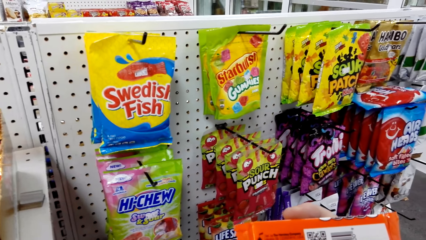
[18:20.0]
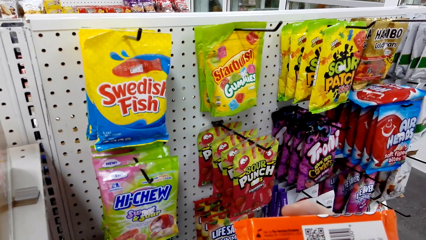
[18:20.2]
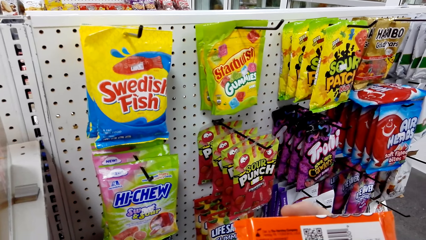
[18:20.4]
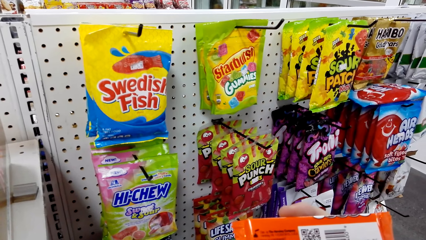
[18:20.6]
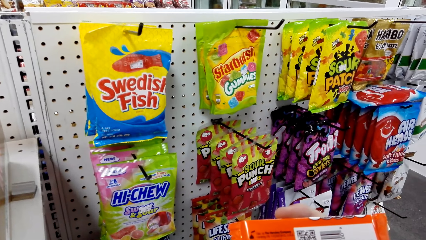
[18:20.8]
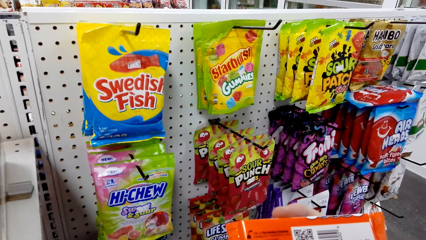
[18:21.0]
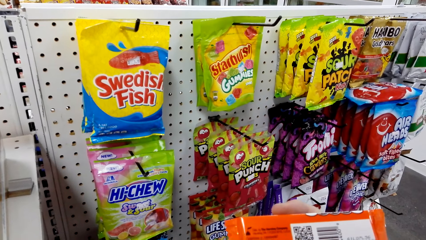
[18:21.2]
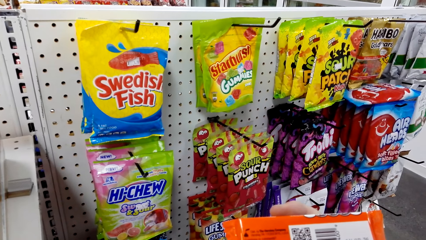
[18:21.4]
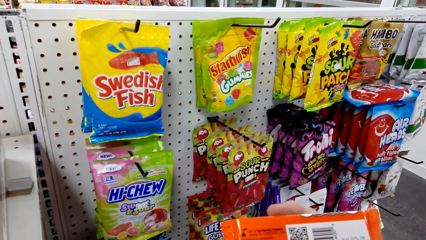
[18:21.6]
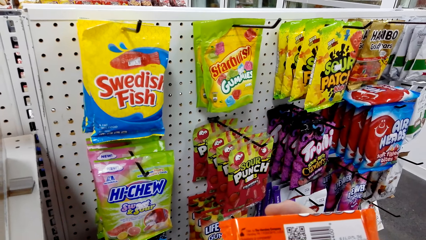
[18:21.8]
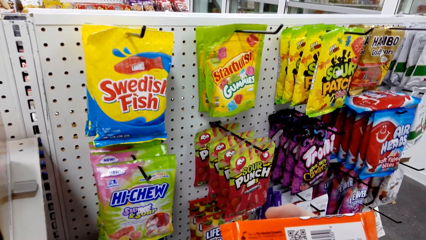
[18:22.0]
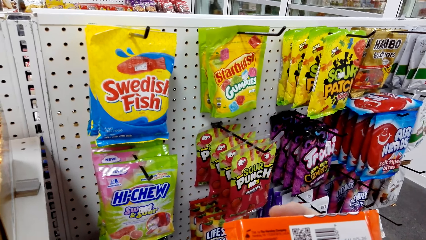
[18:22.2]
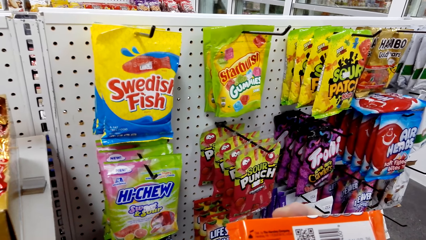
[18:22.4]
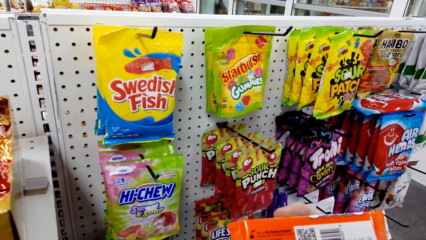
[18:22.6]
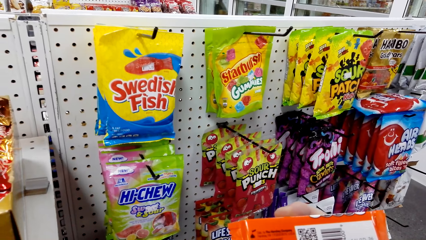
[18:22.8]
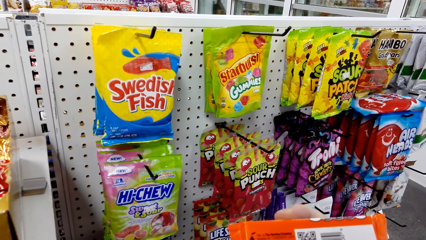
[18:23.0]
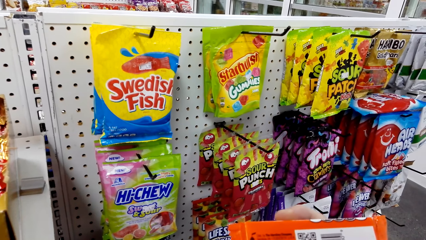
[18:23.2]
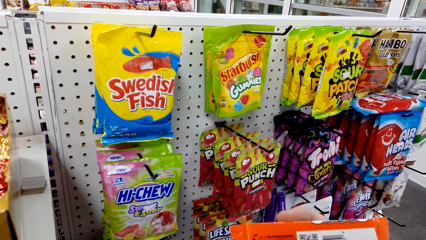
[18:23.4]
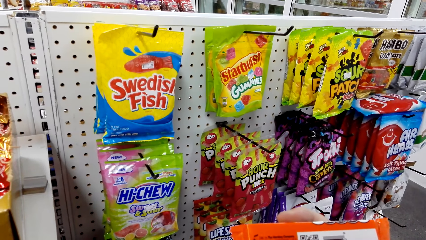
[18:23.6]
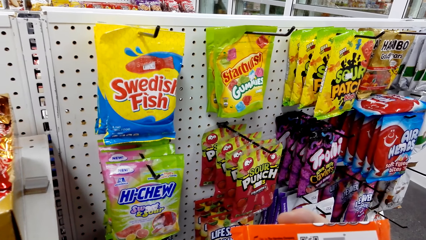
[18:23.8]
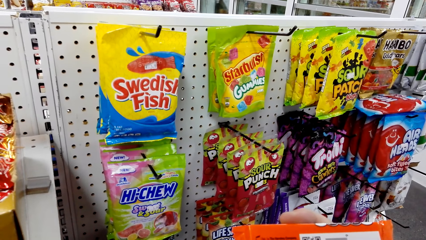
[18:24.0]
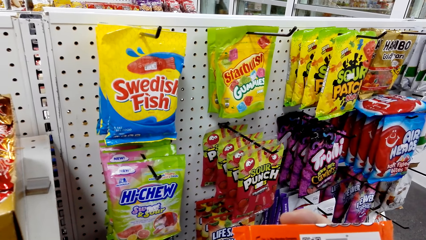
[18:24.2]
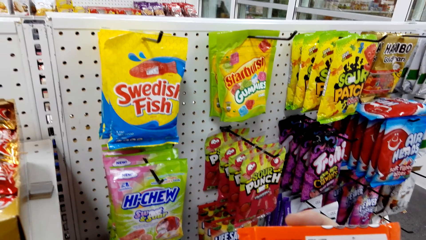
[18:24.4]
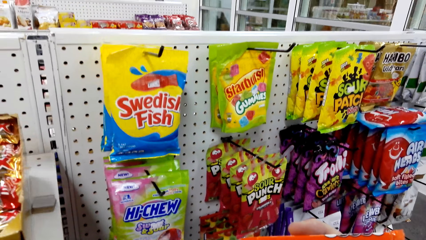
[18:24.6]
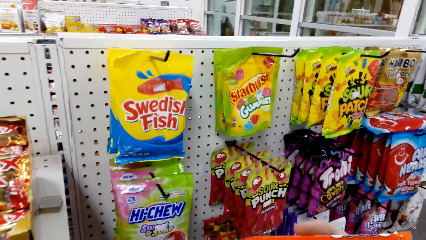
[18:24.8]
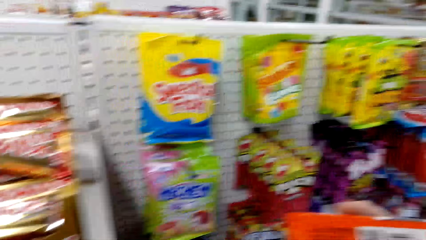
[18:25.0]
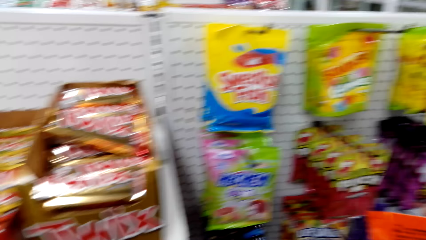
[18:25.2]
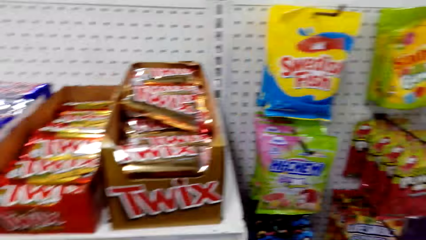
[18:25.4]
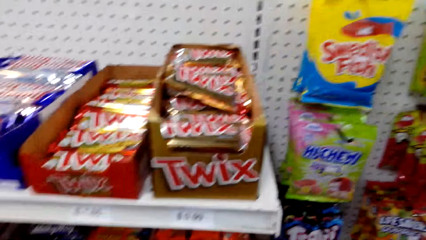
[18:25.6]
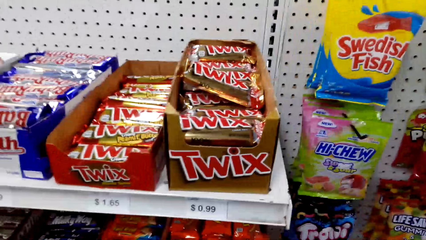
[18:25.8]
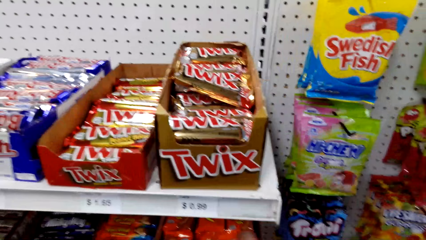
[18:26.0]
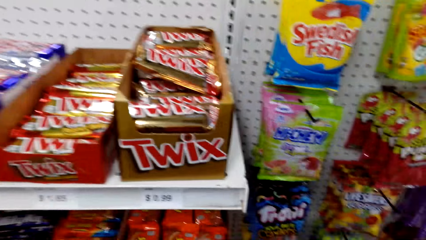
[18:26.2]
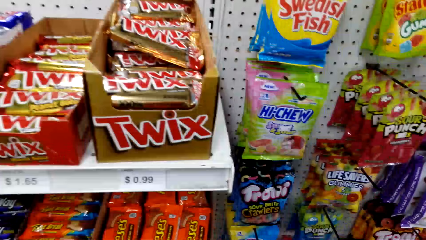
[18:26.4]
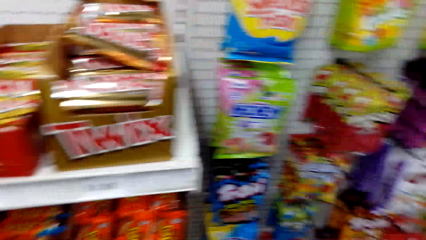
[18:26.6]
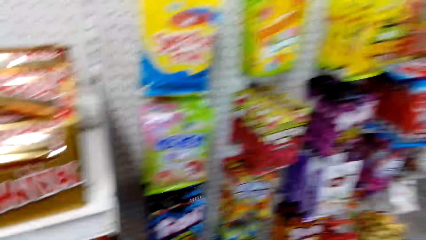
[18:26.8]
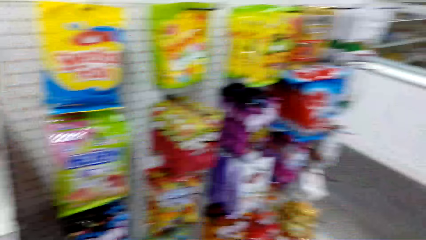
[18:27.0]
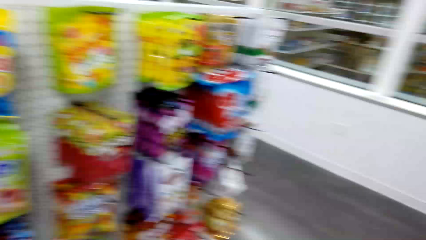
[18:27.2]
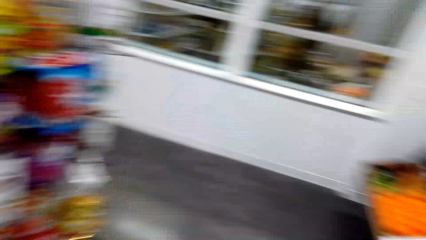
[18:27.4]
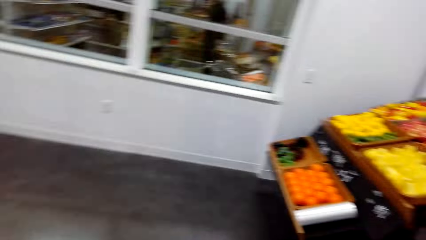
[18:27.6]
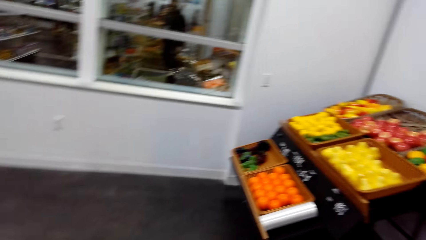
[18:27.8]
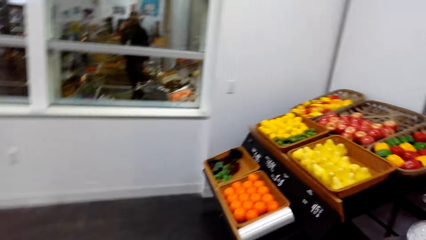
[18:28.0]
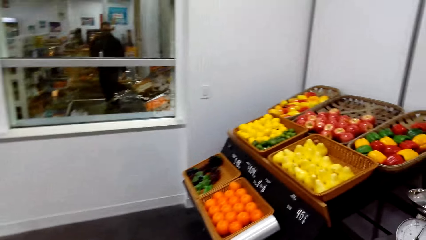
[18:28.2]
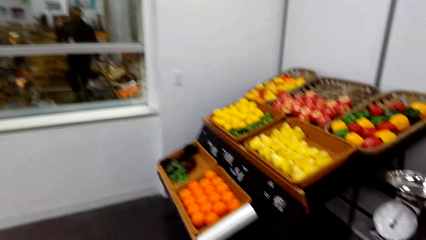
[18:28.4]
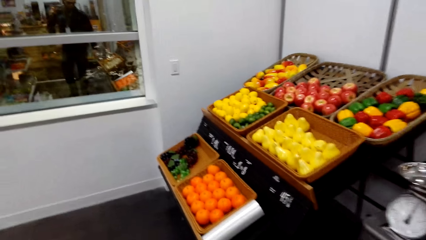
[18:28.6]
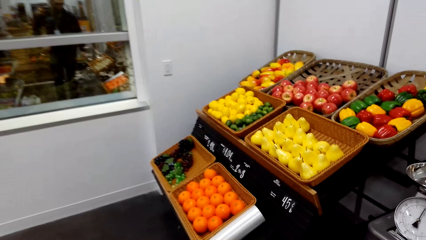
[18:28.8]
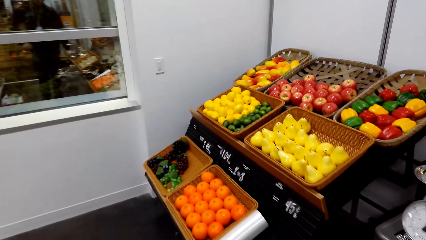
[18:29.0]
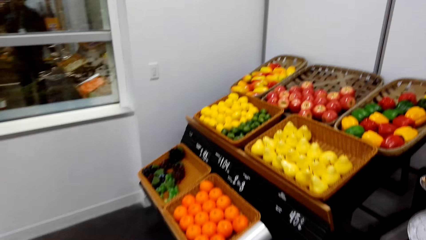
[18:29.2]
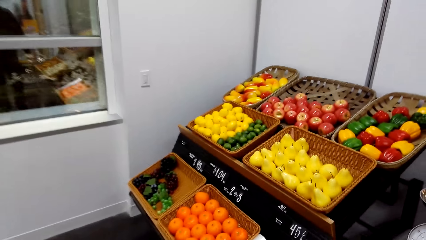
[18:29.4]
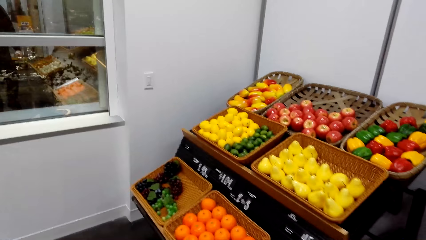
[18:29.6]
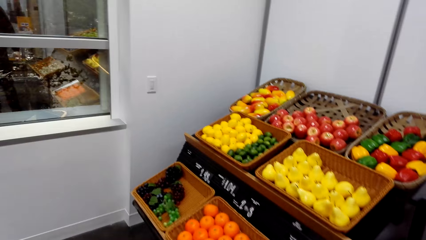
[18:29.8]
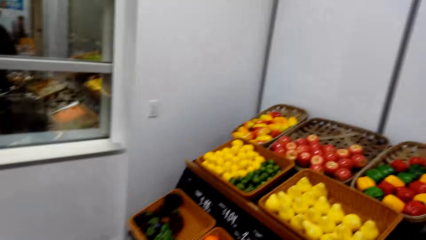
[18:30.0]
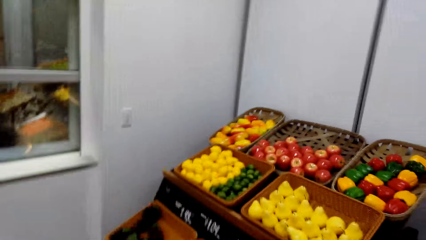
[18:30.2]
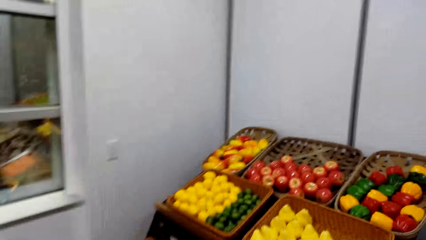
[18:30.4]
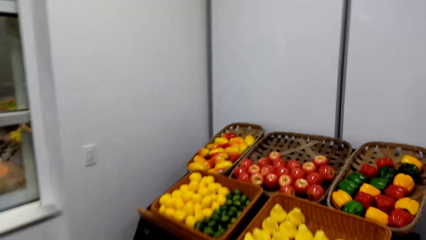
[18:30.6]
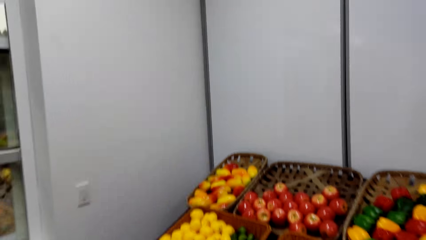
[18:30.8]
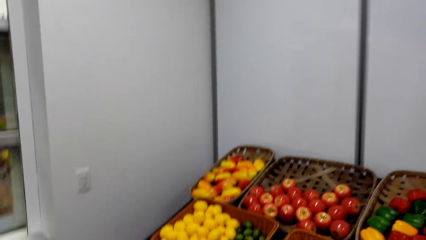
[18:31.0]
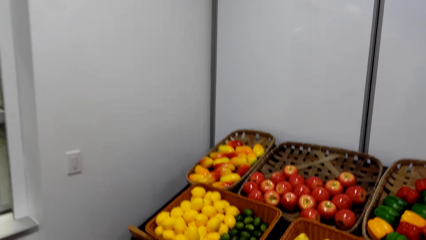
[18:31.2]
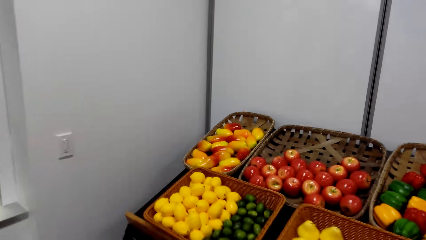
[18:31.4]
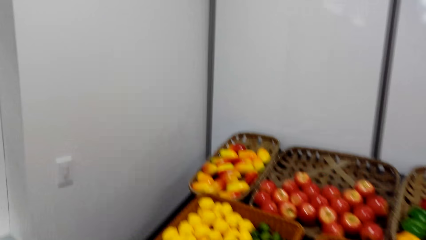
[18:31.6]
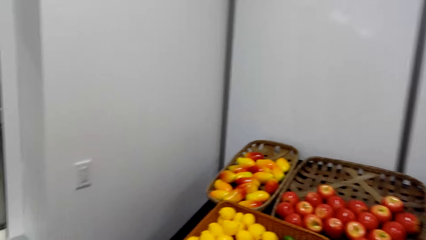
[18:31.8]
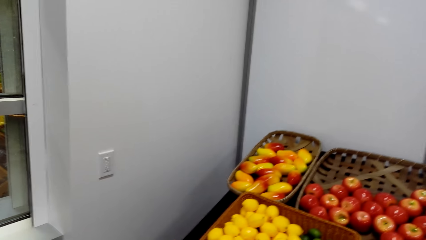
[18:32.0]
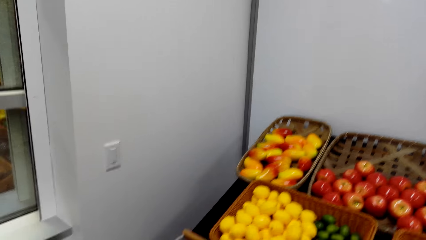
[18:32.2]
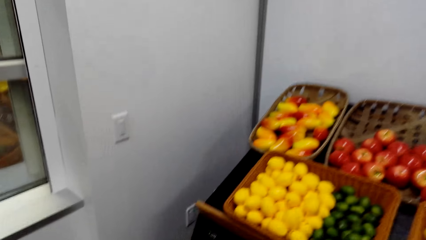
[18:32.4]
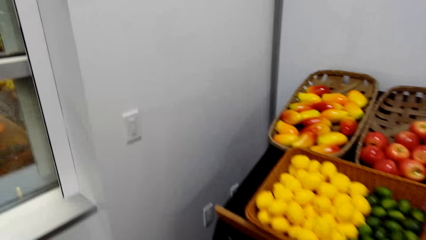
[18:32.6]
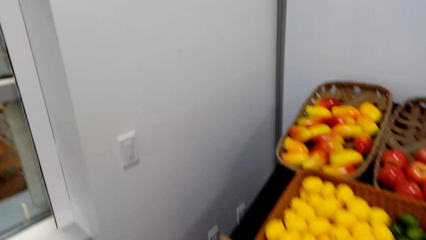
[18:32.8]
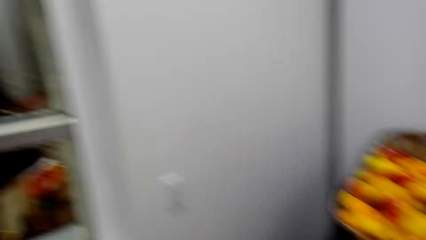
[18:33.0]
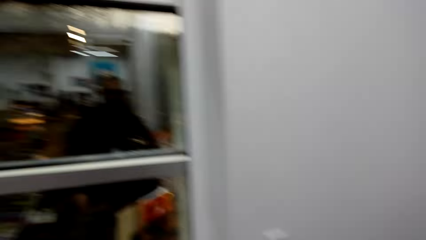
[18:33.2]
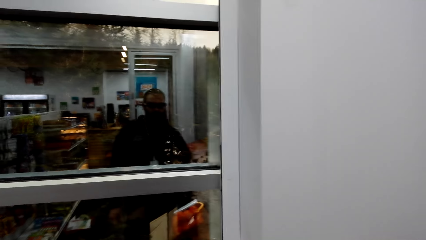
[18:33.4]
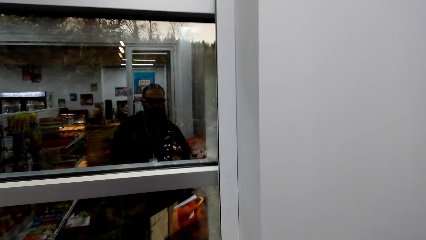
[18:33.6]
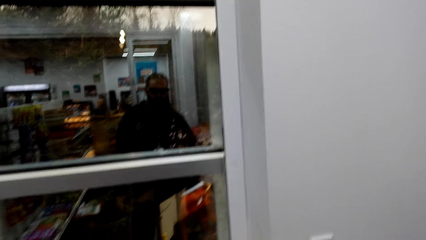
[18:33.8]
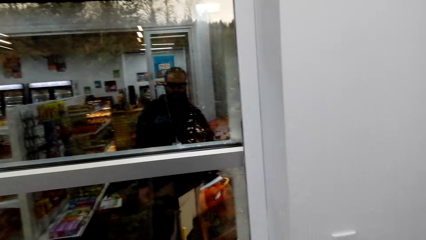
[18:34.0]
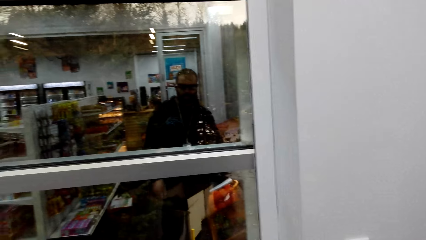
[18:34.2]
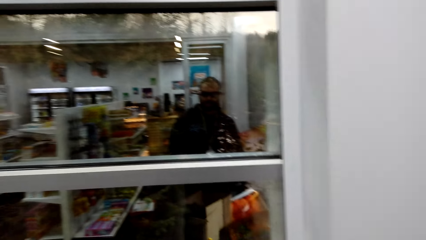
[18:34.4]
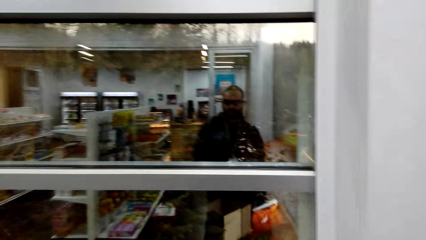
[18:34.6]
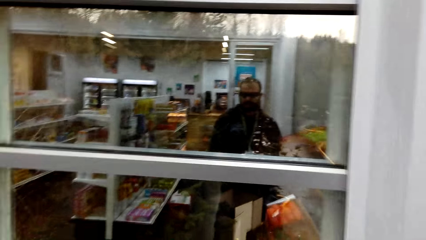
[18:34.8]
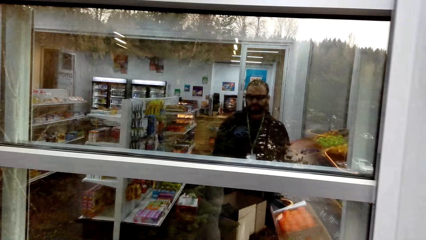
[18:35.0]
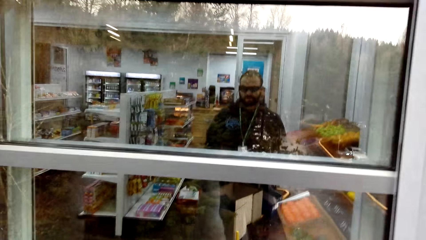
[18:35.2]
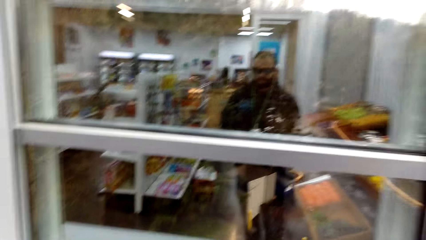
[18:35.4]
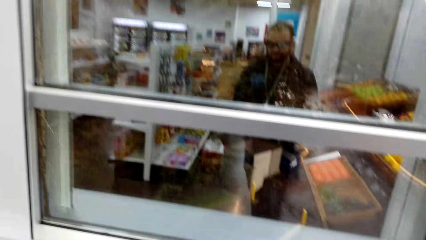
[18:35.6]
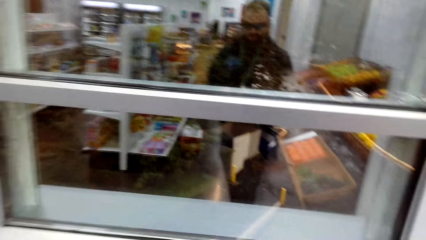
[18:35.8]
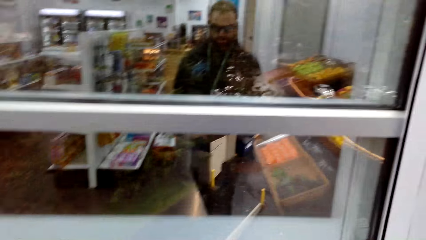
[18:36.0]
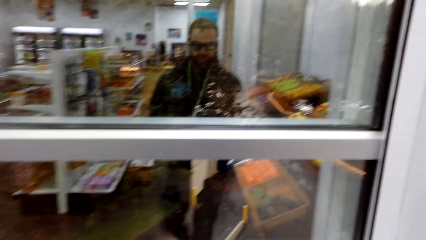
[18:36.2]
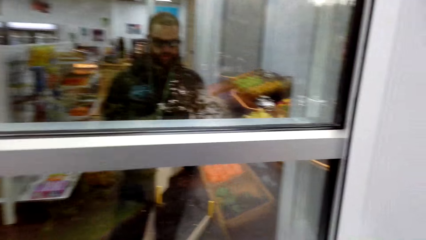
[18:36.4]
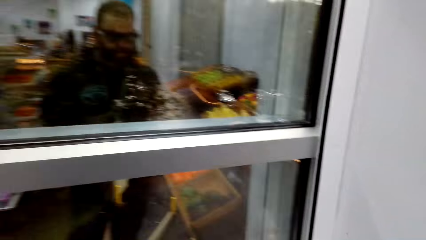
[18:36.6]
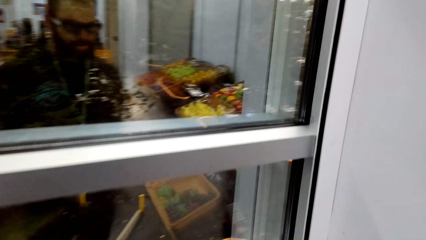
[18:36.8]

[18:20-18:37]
The camera wearer looks at the package. They look around. They put down the item. They turn around. They walk ahead. They look at the fruits. They look at the window.
